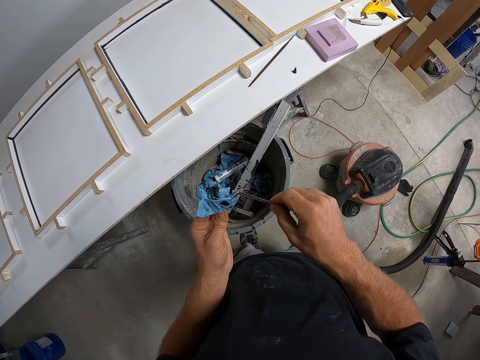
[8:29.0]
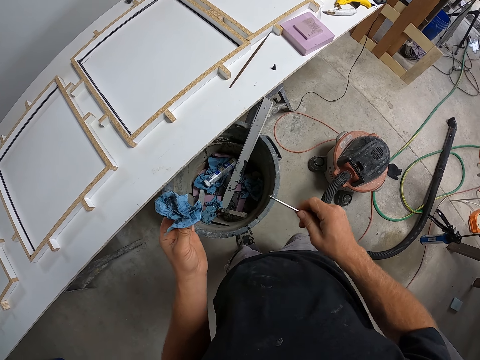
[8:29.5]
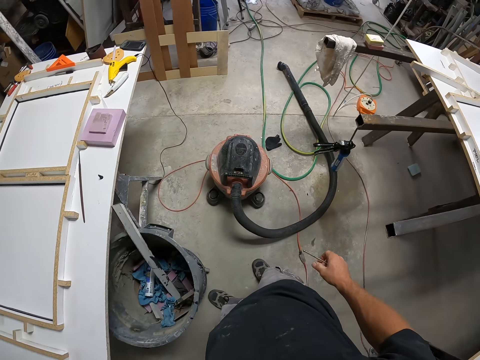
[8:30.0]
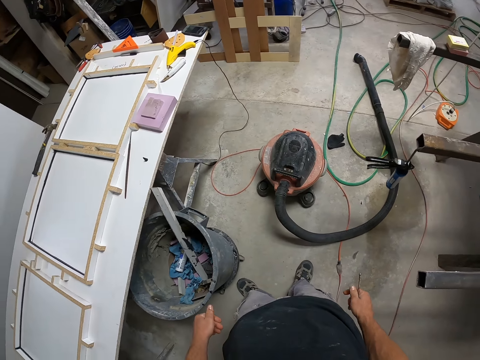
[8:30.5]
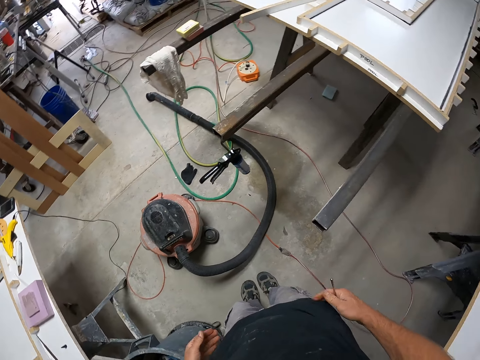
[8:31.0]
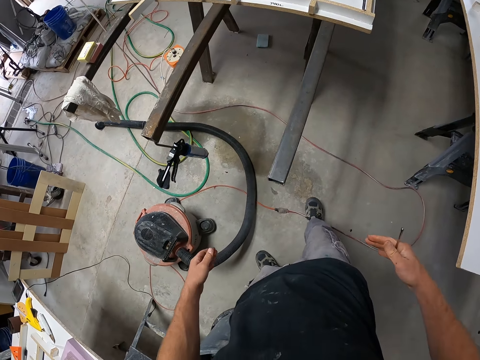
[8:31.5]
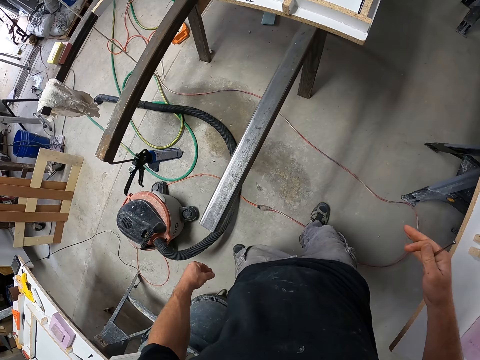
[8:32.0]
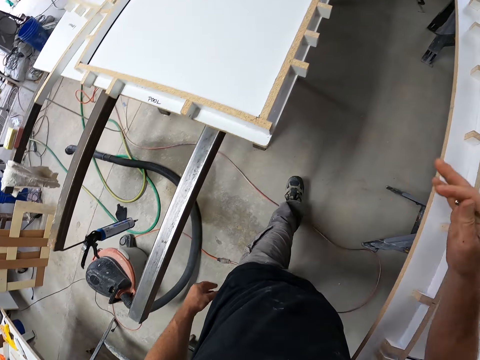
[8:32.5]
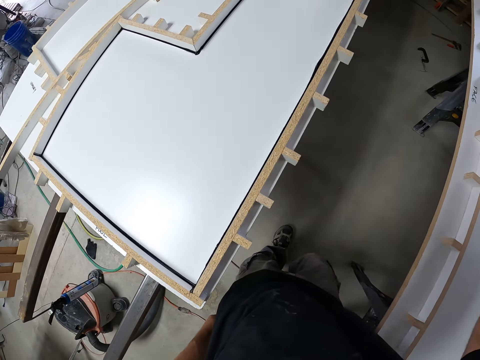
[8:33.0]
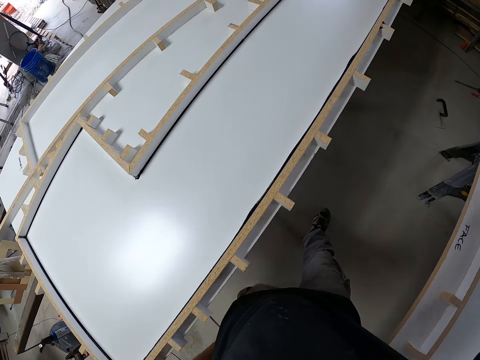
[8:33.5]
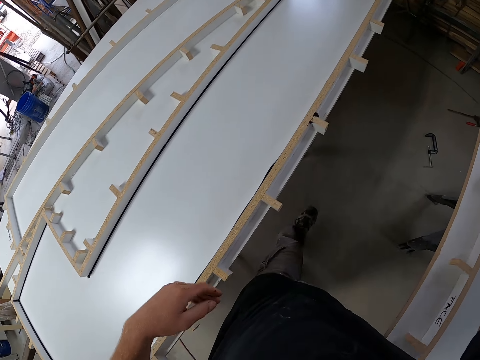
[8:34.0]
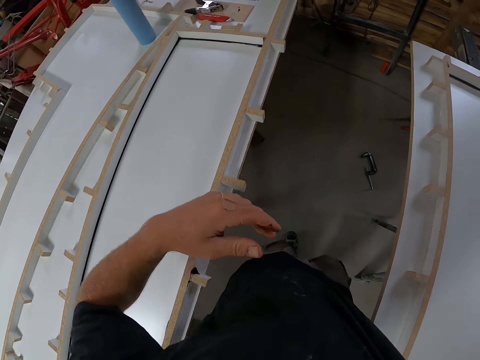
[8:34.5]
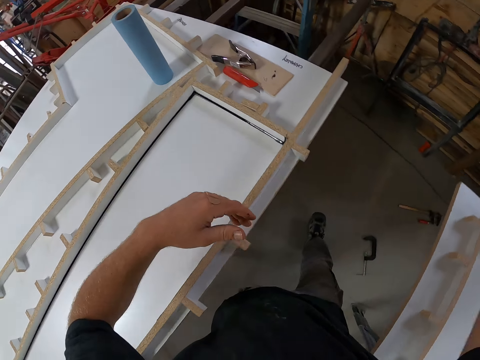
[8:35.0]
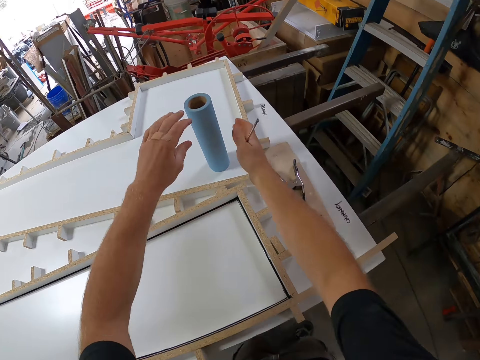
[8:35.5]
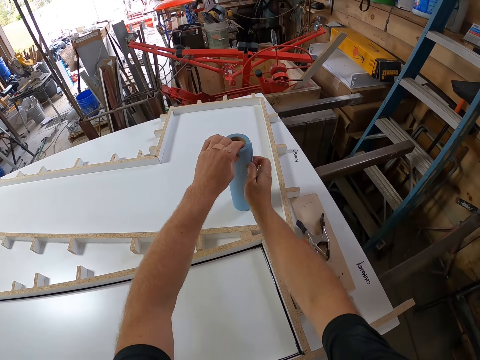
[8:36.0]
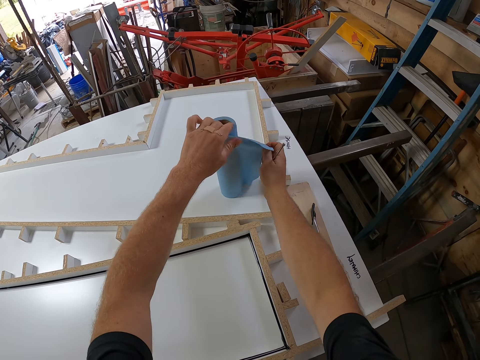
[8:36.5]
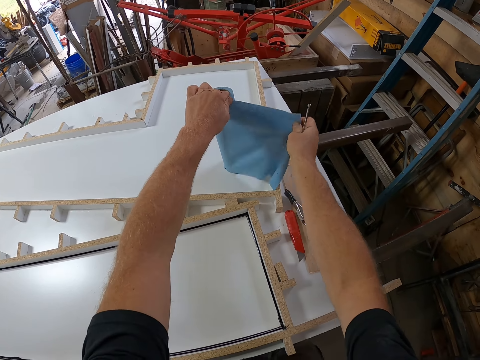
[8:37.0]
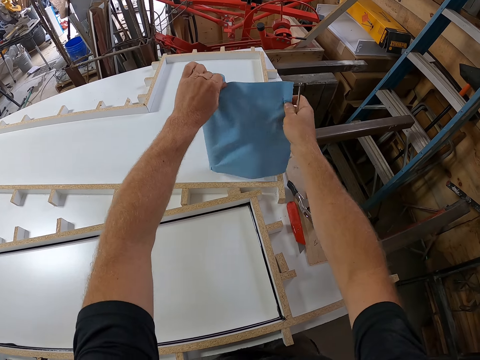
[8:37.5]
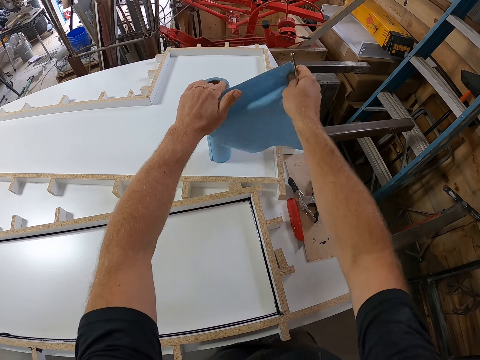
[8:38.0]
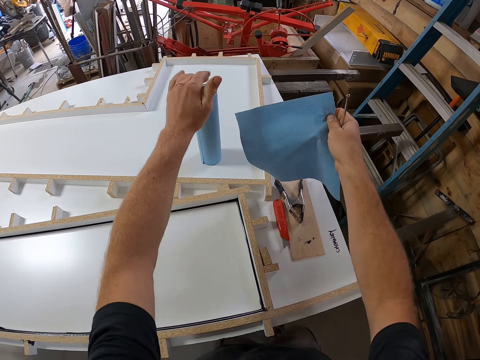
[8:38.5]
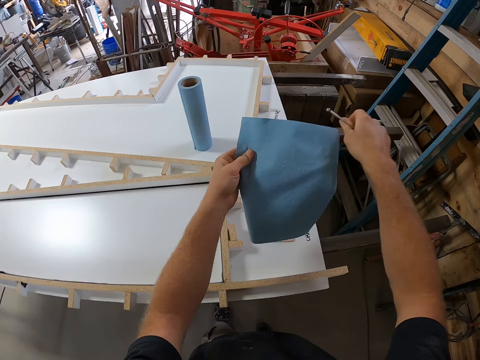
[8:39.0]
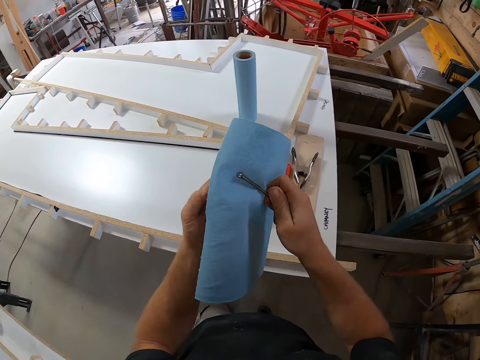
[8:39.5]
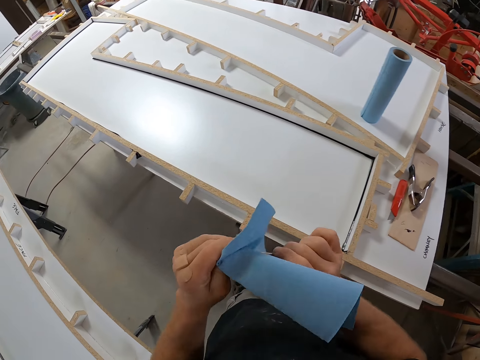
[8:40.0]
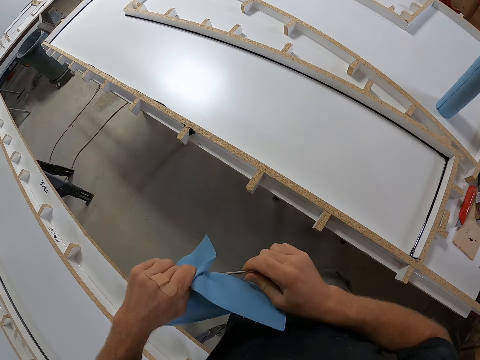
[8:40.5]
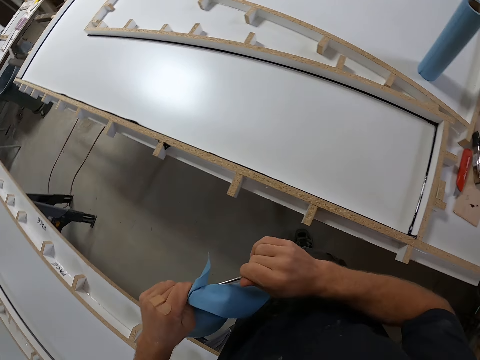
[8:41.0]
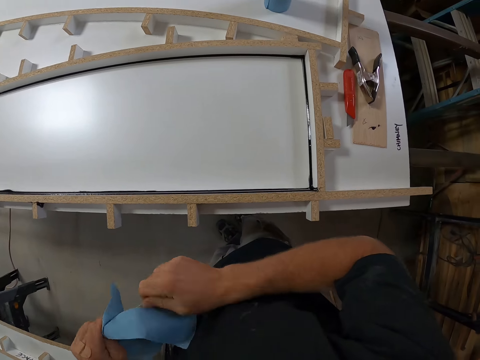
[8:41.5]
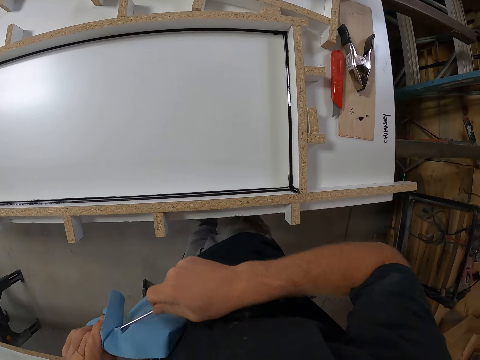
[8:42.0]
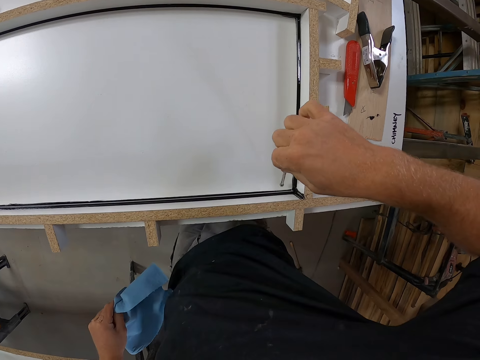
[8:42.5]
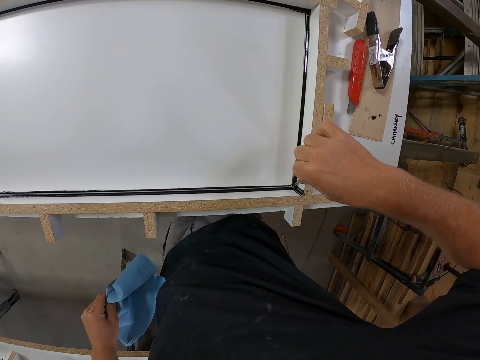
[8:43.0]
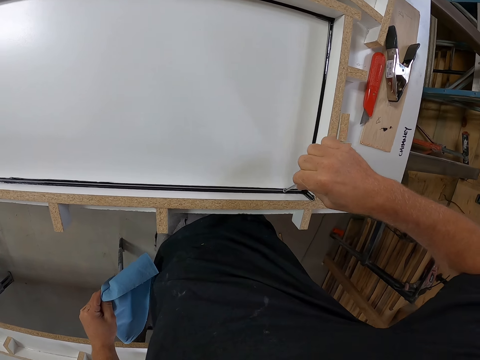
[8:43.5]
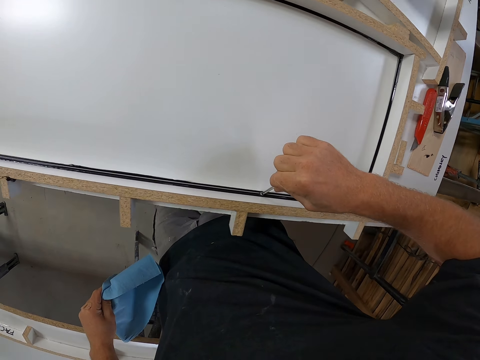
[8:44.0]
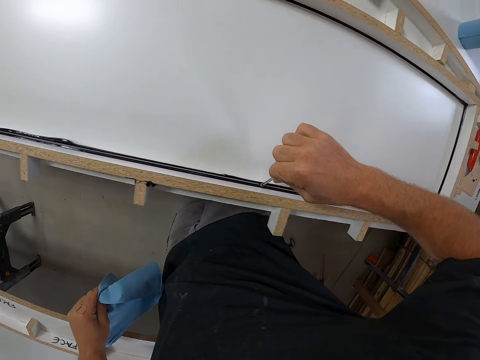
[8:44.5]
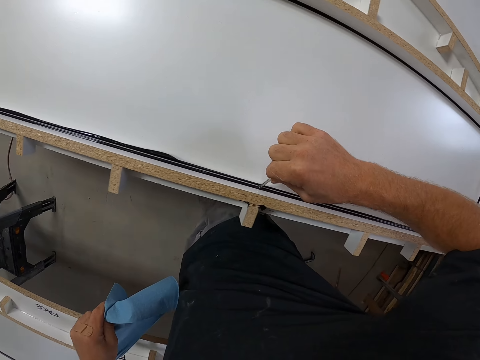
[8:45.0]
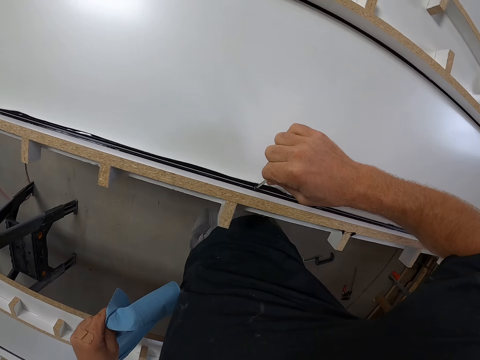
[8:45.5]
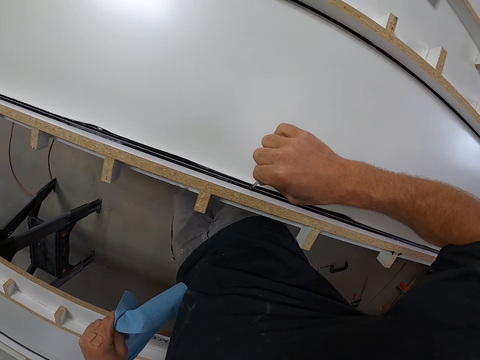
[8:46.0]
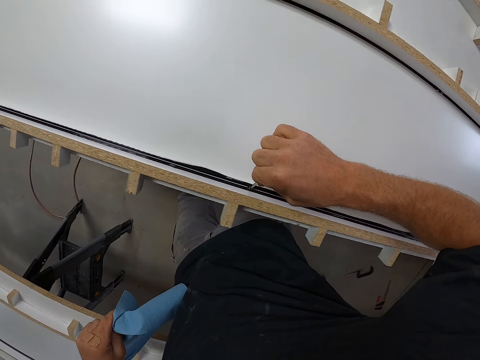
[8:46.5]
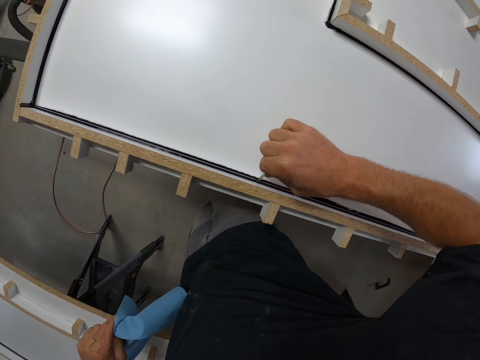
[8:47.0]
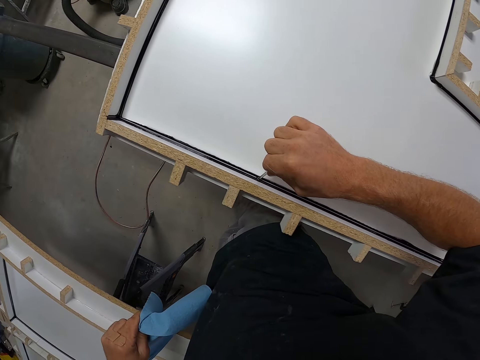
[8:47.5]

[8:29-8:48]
The camera wearer throws the paper towel in the waste bin. They walk on the floor. They touch a paper towel on the table. They cut the paper towel on the table. They tear part of the paper towel. They clean the small iron on the paper towel. They pack some excess sealant in the edge of the table with the small iron.

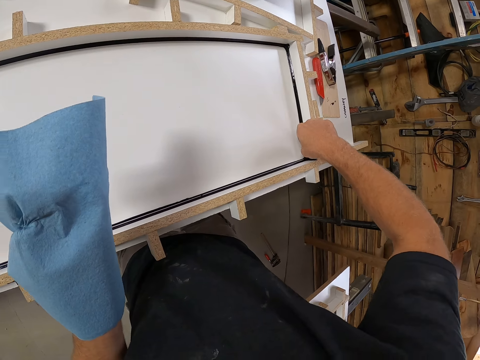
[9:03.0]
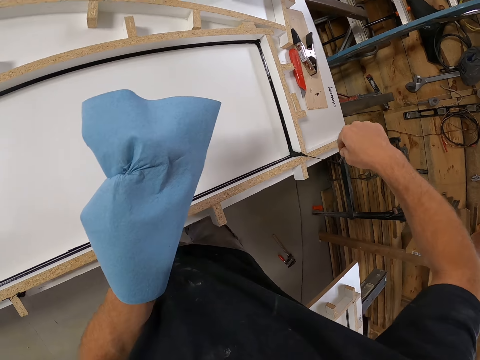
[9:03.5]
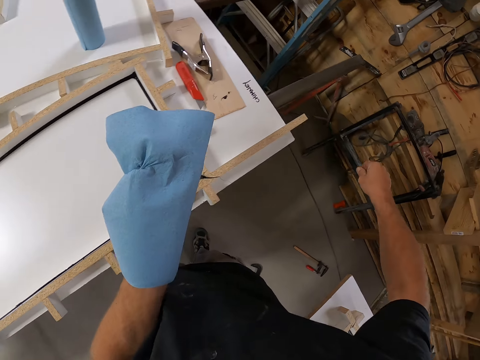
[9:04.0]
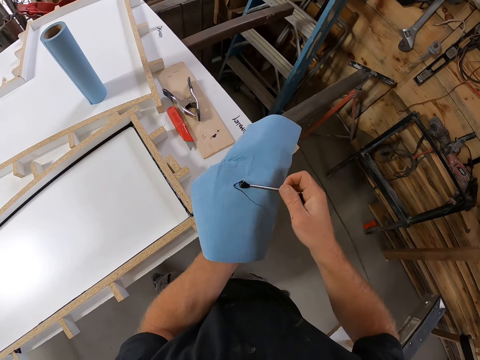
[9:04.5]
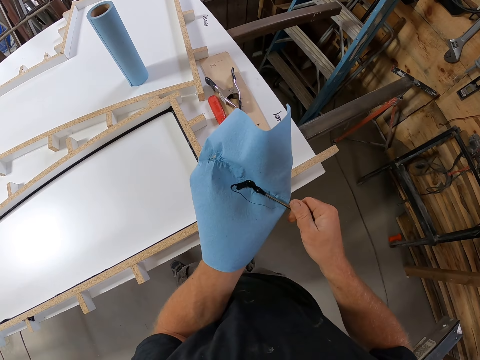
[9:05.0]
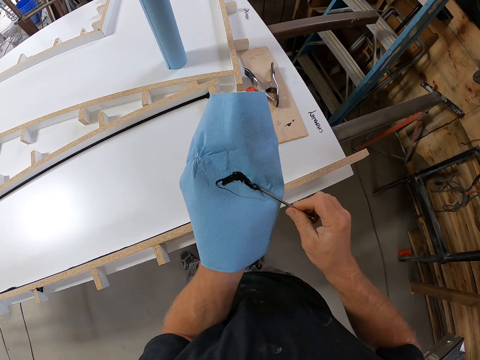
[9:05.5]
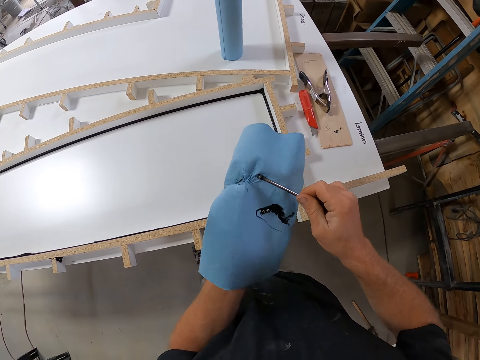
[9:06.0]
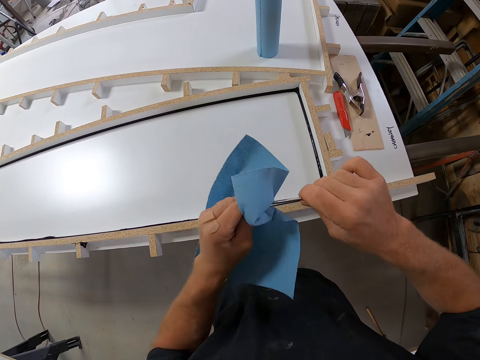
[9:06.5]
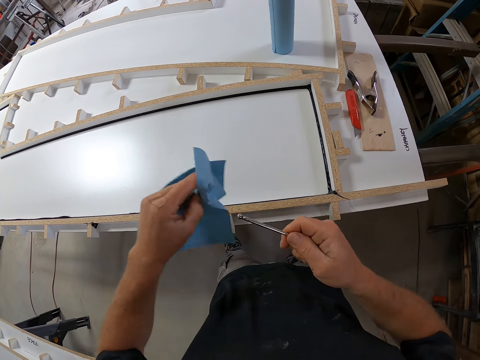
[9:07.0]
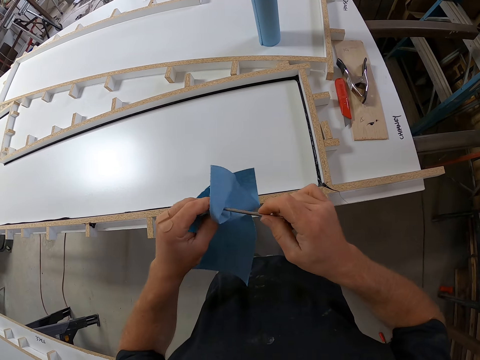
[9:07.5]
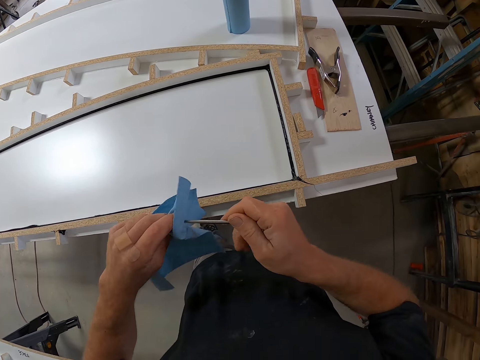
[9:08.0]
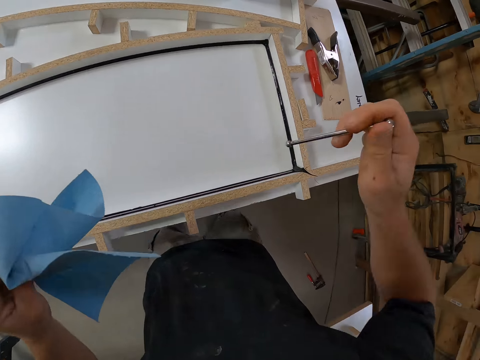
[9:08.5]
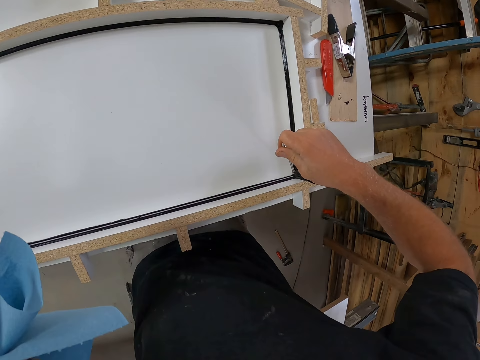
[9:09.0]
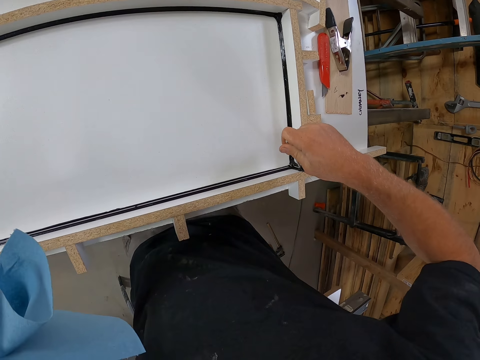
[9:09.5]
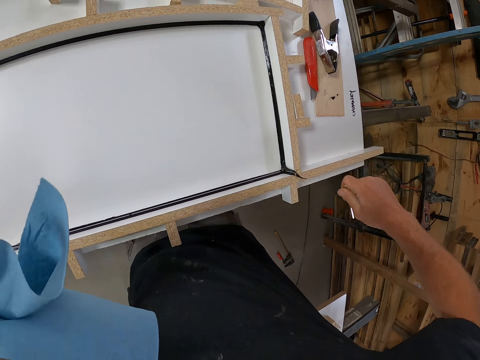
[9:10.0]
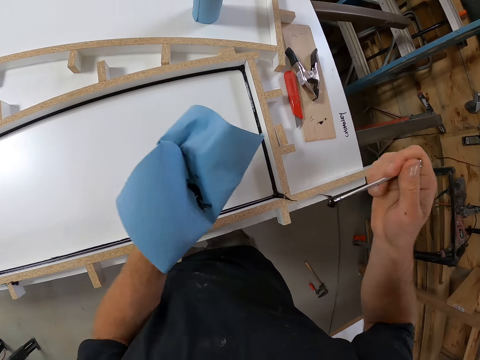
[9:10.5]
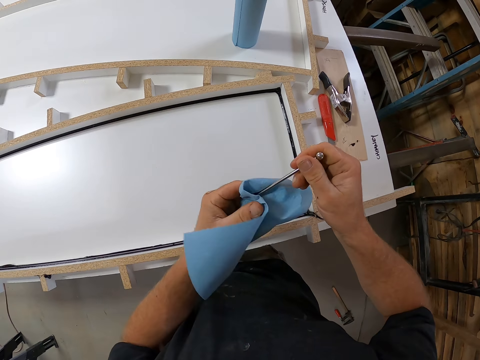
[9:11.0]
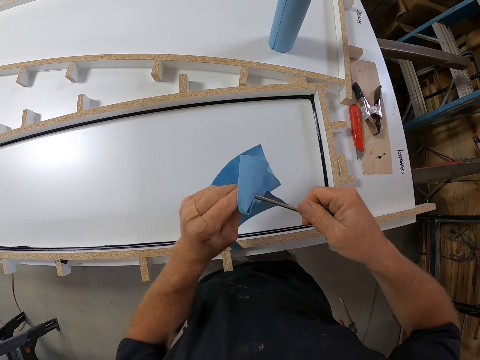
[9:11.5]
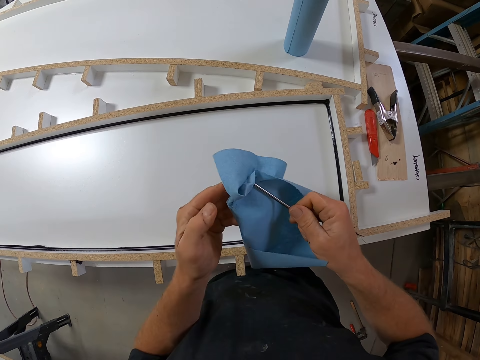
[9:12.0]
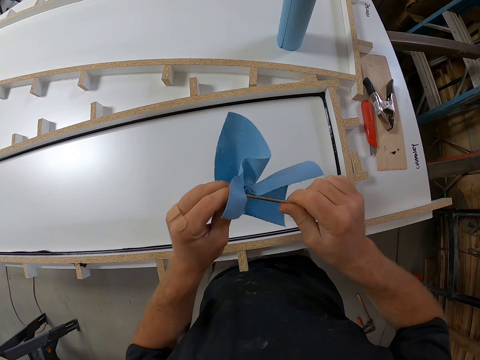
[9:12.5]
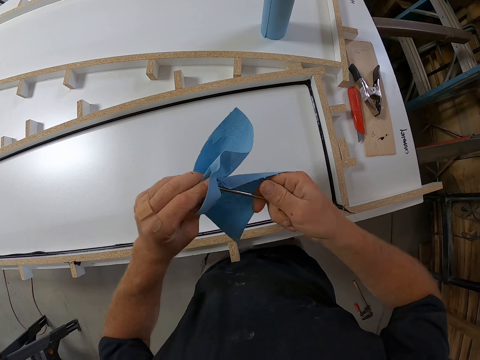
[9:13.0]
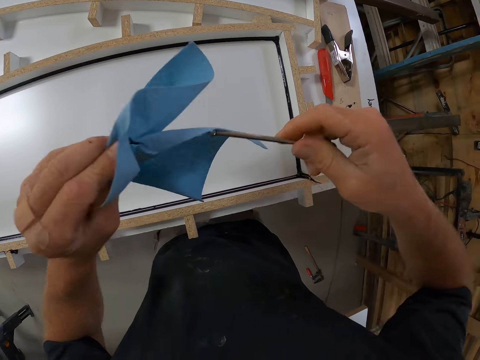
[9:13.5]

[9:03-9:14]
The camera wearer cleans the small iron on the paper towel. They pack some excess sealant in the edge of the table with the small iron. They clean the small iron on the paper towel.
